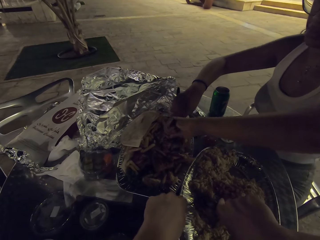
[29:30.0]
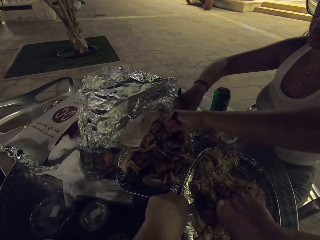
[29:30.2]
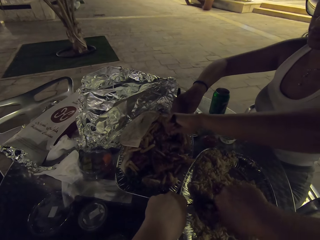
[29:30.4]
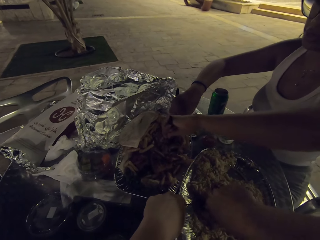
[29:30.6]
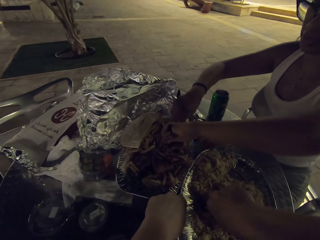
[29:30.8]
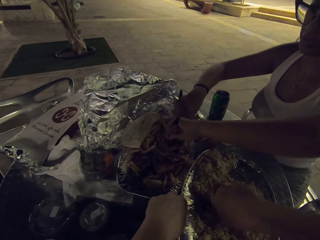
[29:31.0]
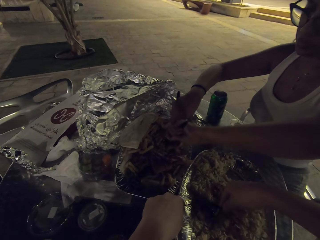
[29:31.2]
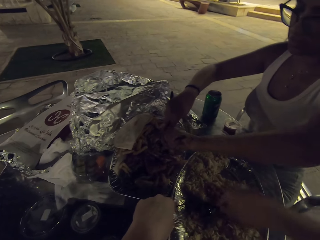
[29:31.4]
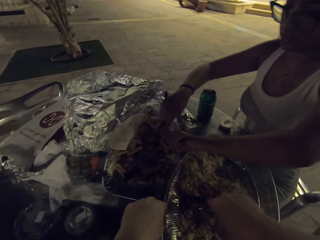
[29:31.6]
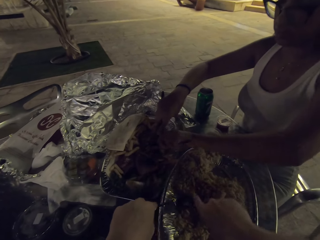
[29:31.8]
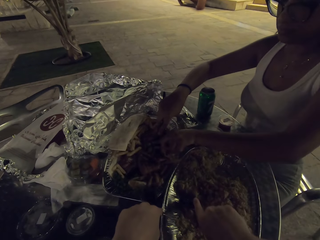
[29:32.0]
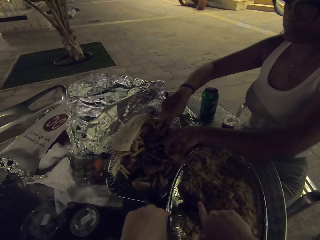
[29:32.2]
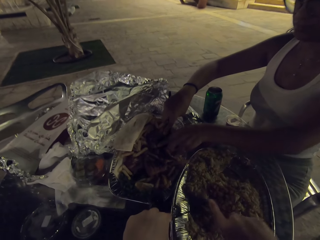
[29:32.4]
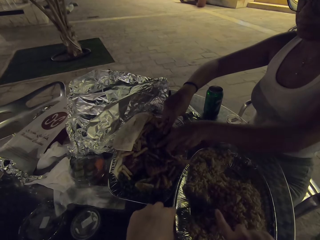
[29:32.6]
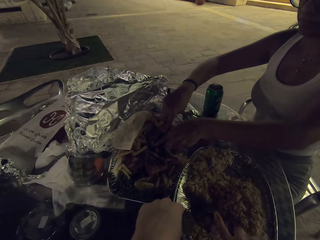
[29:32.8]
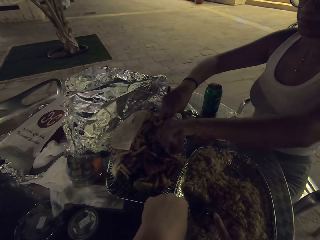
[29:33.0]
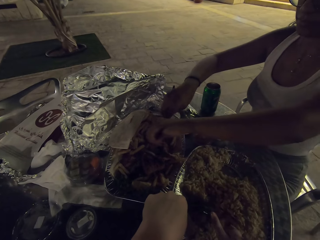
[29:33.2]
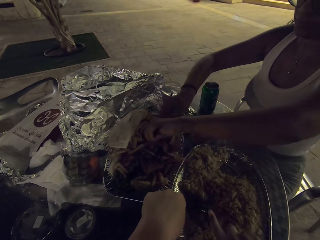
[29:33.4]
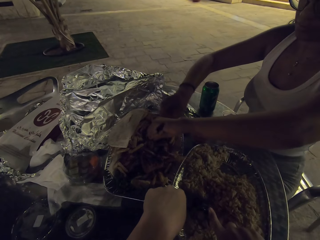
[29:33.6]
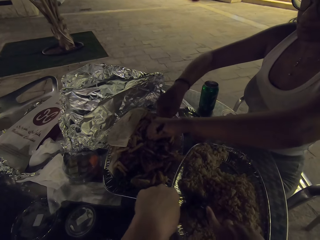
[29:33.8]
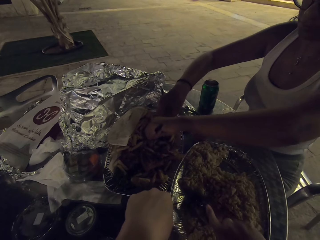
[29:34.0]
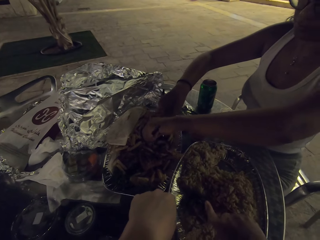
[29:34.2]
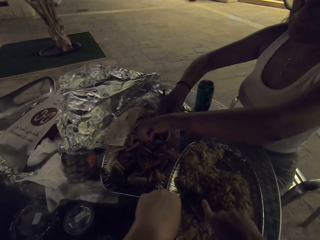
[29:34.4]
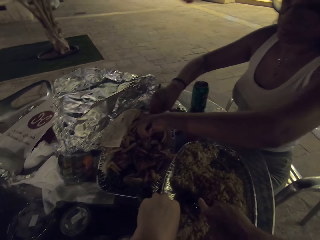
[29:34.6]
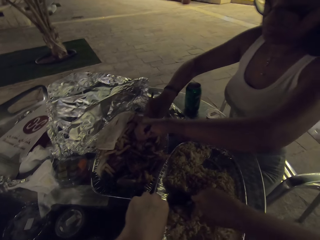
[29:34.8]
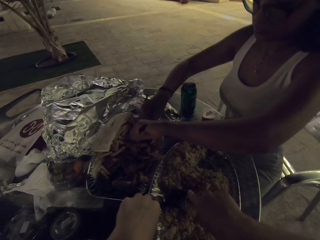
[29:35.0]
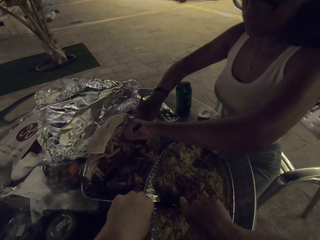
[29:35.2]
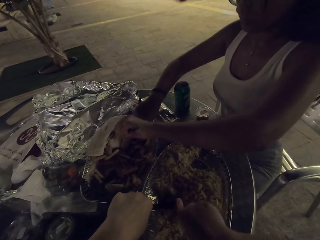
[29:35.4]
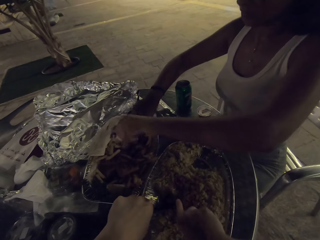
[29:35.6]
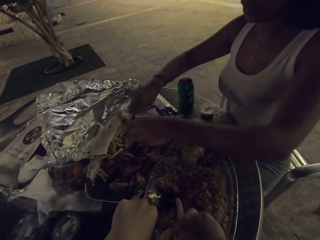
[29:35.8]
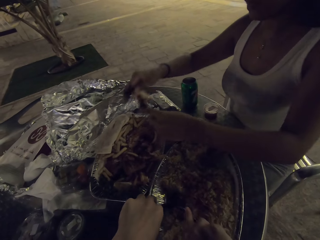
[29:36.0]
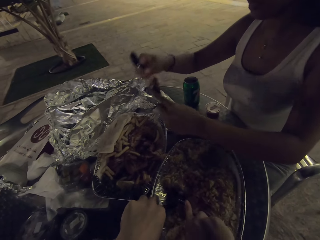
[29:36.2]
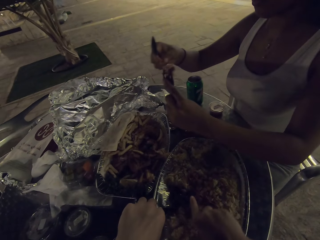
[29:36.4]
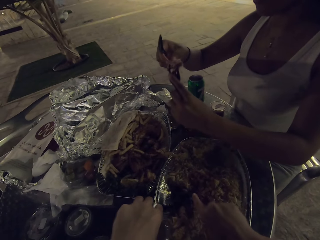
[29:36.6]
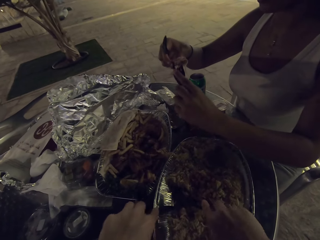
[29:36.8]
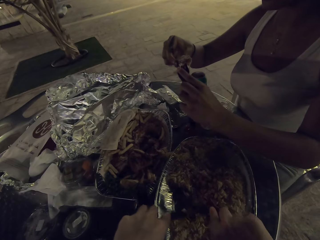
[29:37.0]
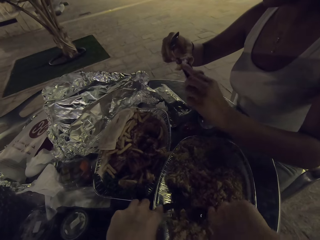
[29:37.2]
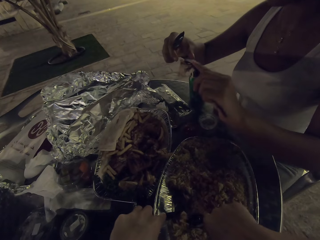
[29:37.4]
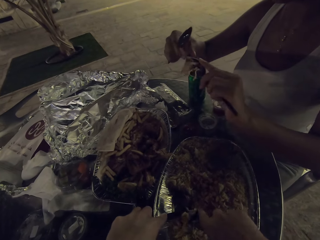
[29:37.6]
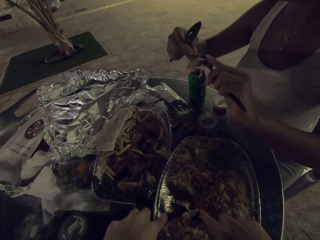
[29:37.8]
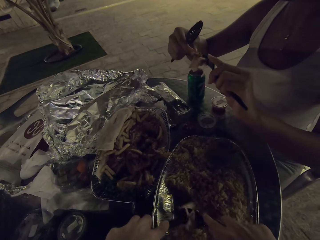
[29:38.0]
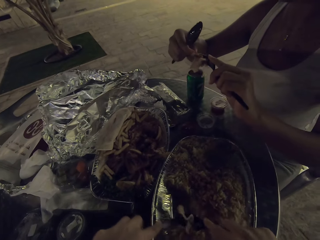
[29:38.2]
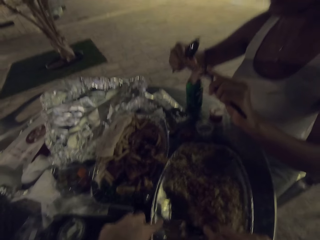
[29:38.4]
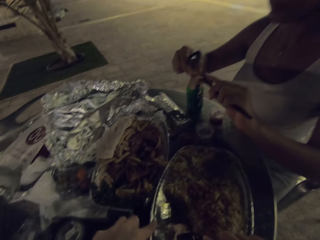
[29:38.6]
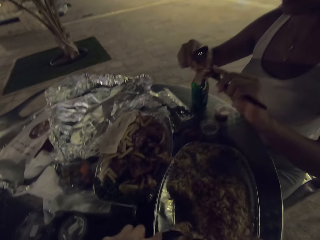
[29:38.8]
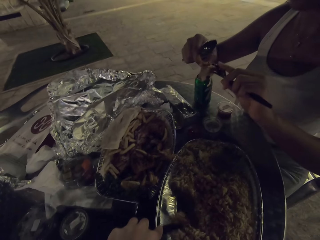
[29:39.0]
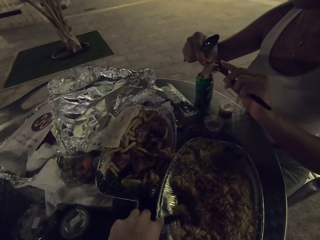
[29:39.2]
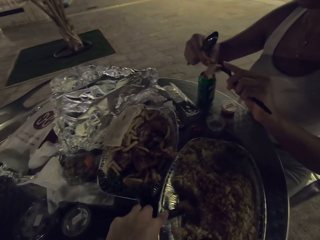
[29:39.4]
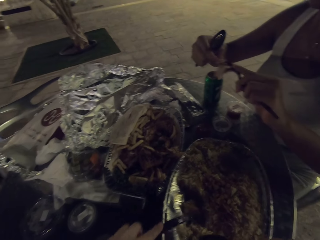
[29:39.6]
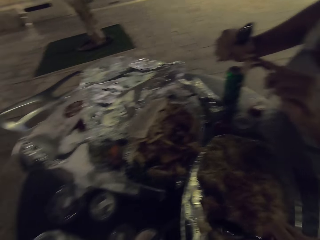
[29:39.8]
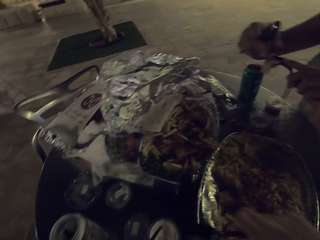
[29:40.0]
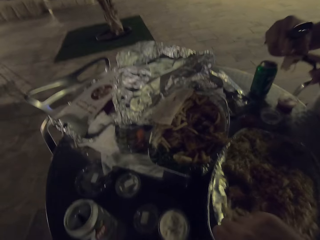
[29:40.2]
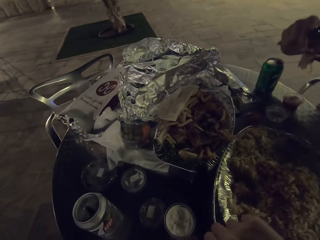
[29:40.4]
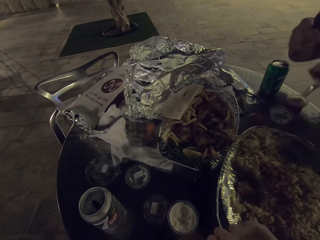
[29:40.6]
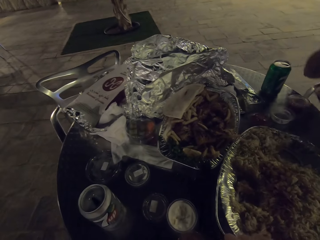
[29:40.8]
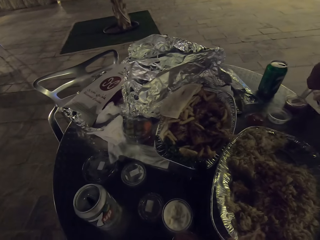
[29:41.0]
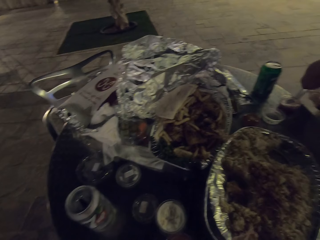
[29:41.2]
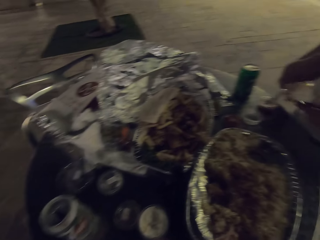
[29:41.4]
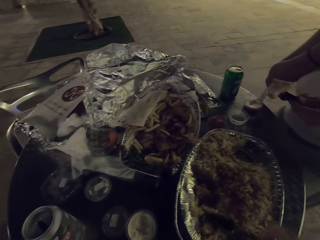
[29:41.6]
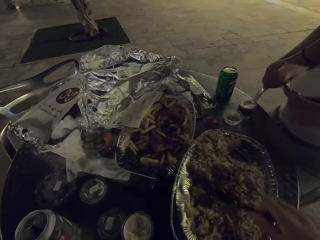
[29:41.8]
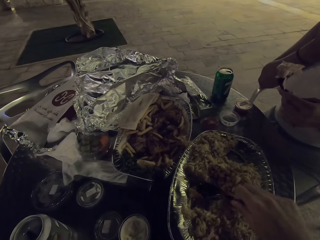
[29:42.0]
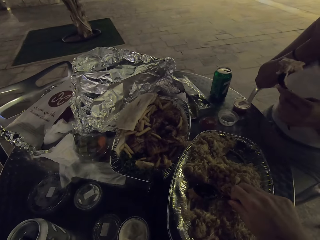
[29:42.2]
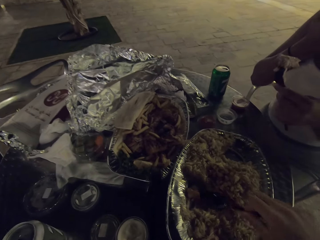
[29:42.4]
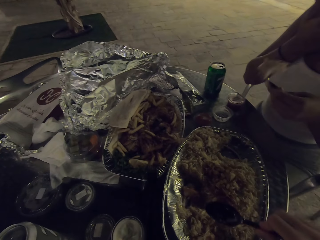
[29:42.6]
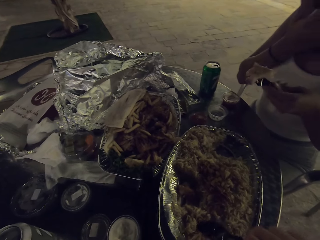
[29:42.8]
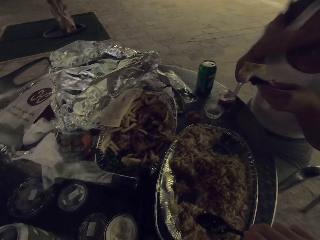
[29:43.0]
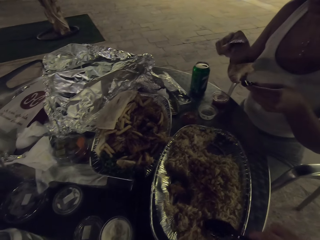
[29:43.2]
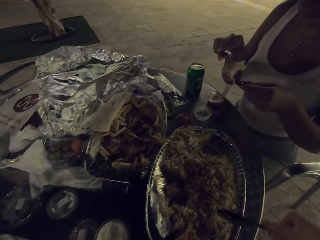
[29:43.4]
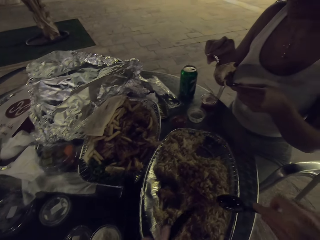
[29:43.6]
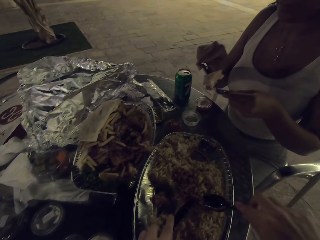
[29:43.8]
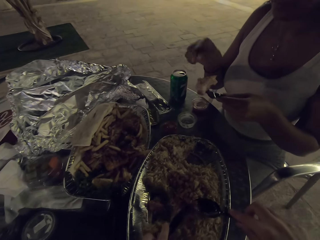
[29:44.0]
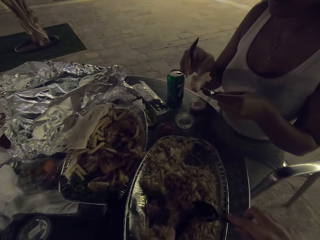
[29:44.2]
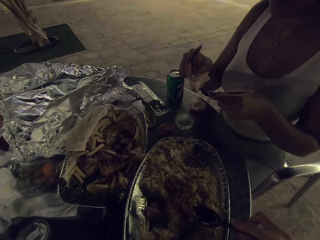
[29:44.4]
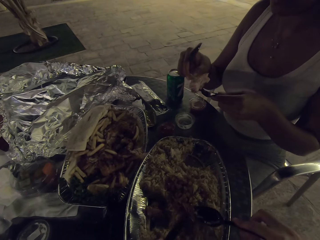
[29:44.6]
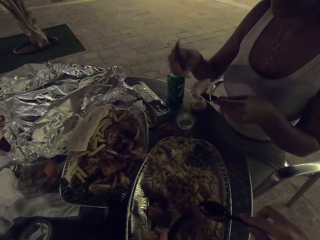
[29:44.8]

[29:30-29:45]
The camera wearer eats the food on the table.

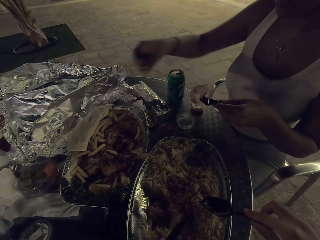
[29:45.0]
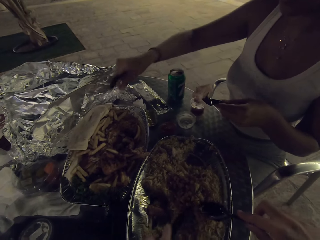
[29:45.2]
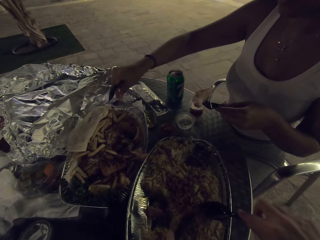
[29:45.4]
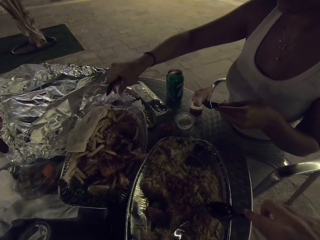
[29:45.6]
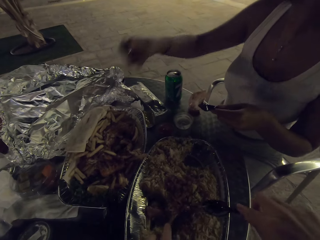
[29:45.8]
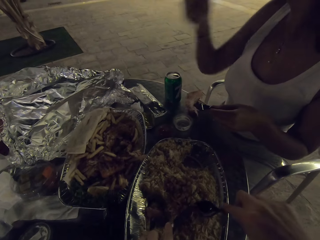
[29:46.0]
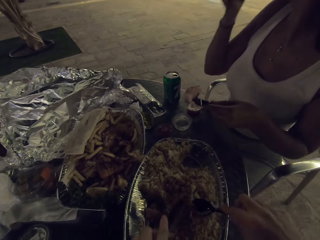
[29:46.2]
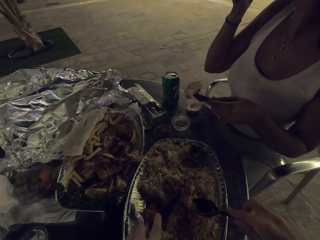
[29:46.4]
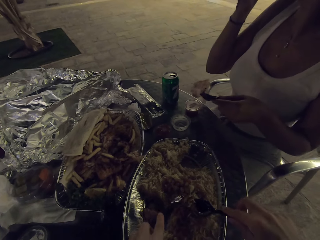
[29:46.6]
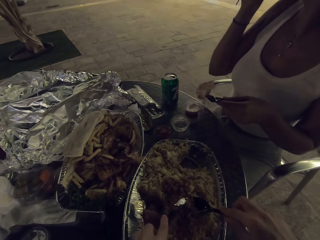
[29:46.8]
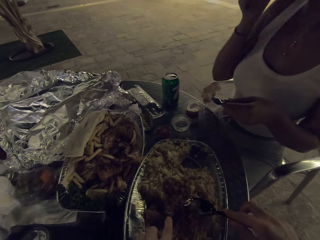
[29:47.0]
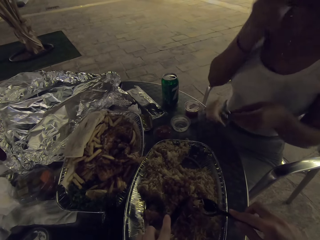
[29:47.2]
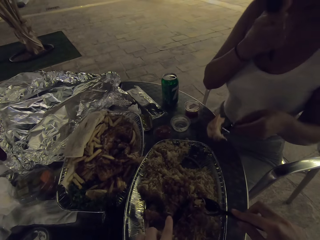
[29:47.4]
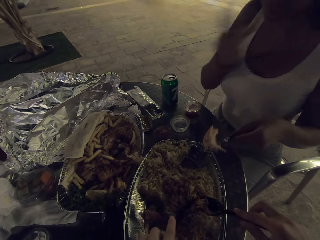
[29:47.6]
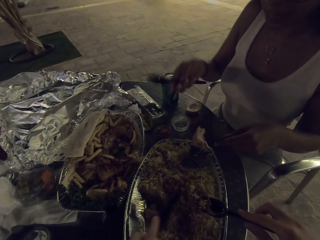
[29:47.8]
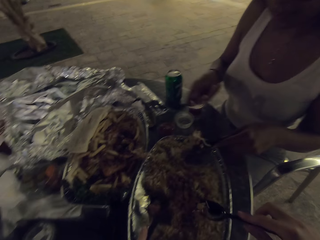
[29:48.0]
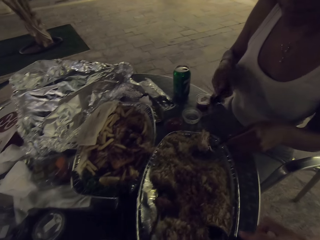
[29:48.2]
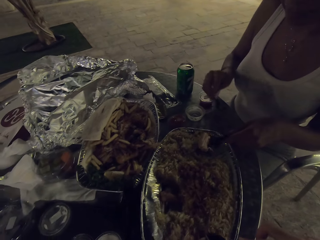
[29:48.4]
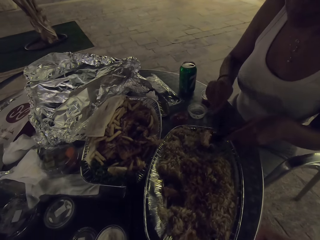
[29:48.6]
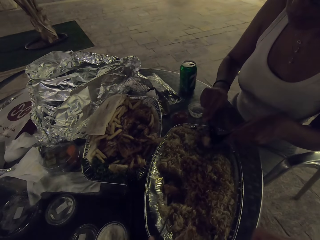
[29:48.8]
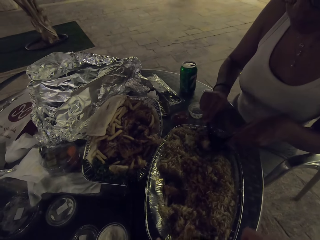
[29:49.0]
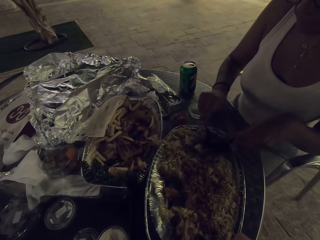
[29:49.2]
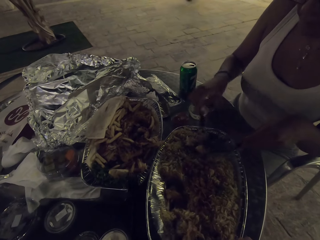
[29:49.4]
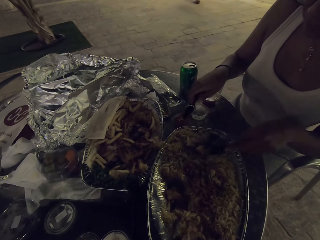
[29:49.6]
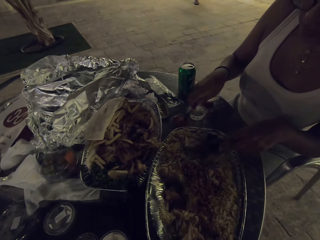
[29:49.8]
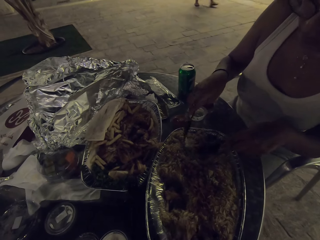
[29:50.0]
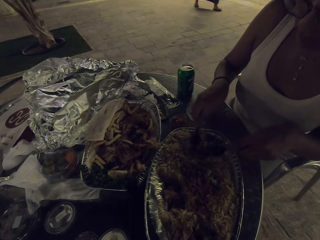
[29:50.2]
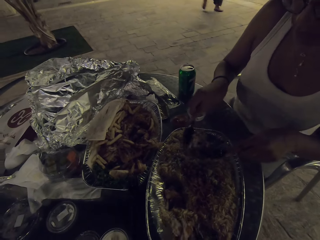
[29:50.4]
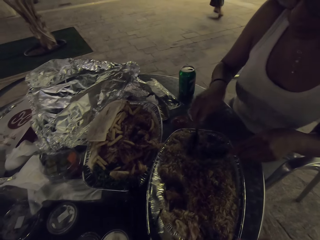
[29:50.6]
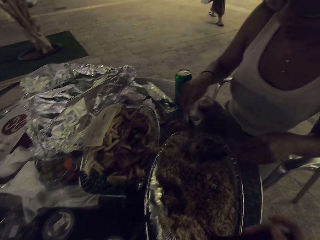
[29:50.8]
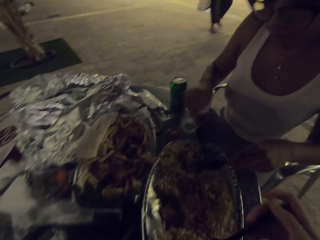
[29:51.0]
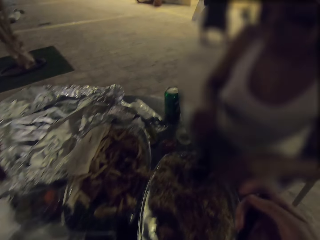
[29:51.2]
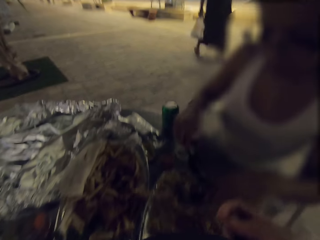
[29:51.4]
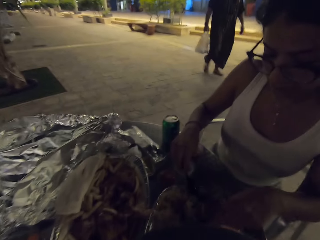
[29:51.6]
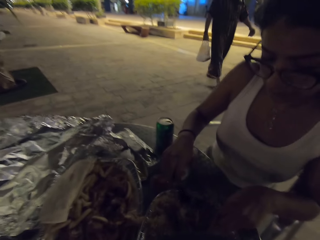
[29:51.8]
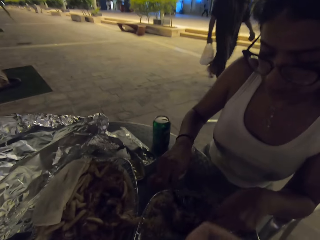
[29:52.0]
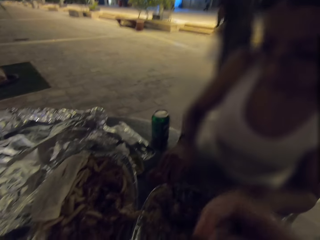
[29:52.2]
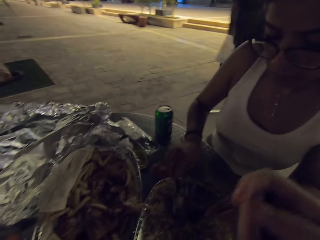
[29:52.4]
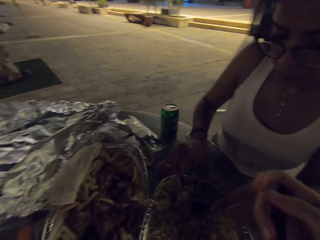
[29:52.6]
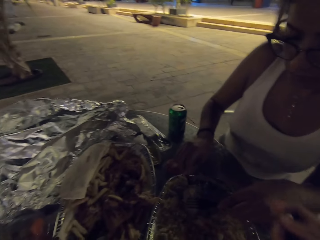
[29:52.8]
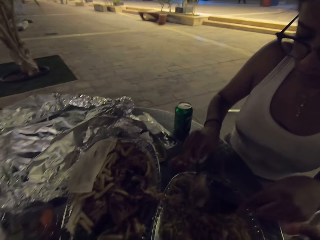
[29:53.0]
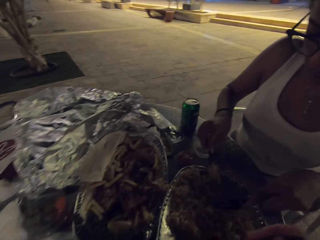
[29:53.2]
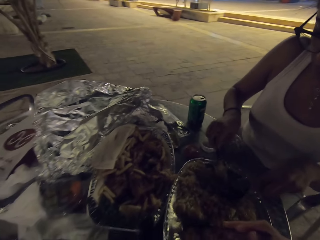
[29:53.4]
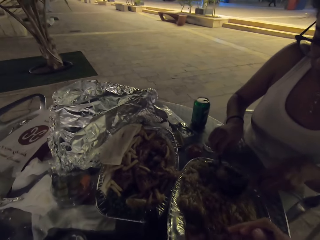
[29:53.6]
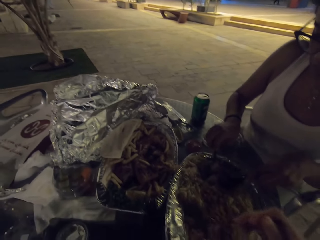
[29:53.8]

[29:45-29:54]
A woman eats the food on the table. The woman puts the piece of meat in a tray of rice.
